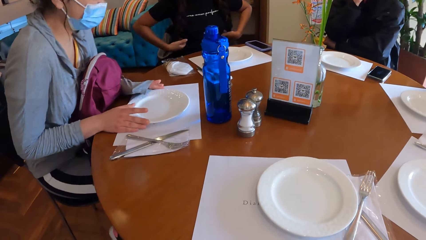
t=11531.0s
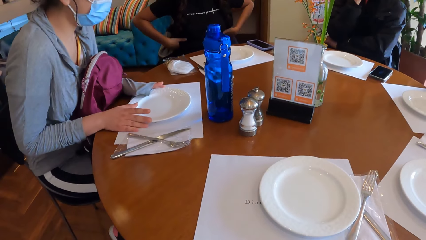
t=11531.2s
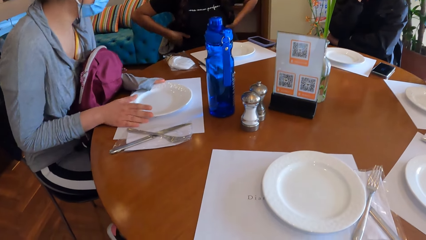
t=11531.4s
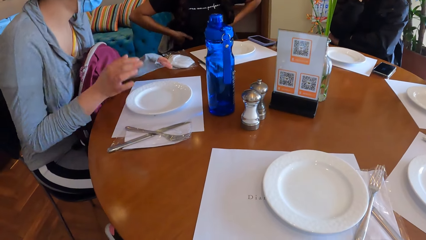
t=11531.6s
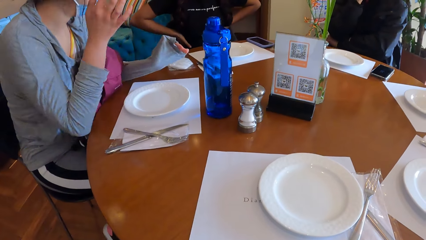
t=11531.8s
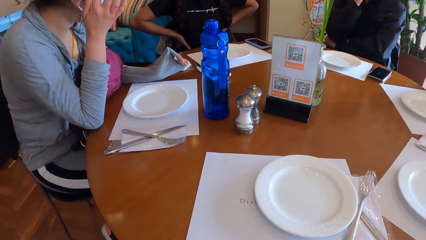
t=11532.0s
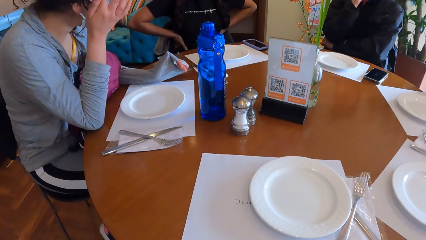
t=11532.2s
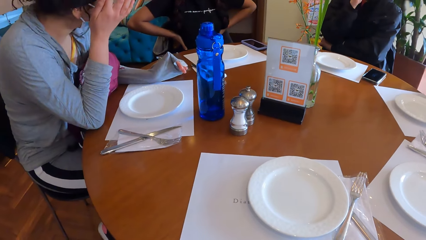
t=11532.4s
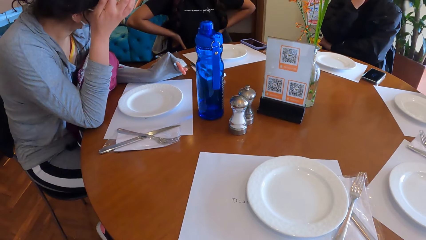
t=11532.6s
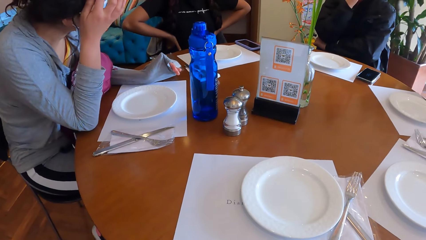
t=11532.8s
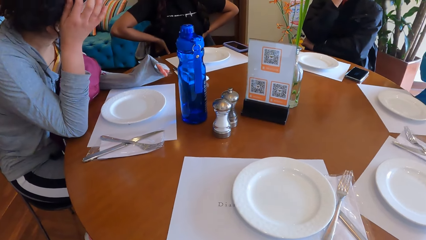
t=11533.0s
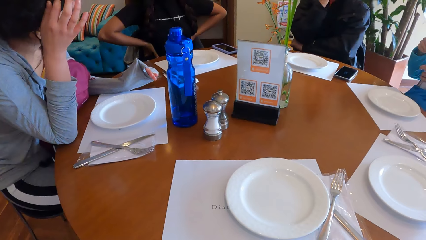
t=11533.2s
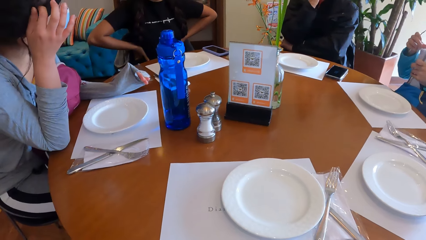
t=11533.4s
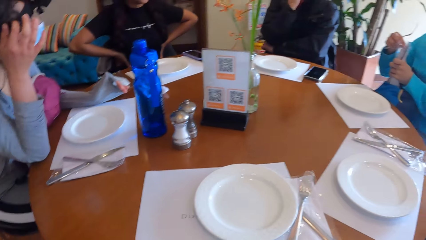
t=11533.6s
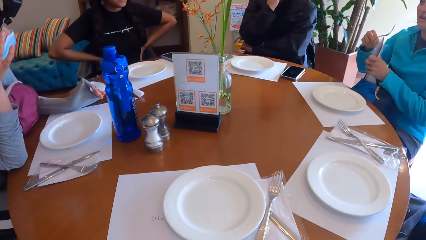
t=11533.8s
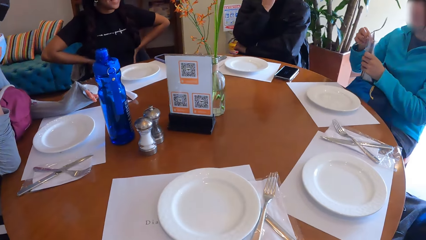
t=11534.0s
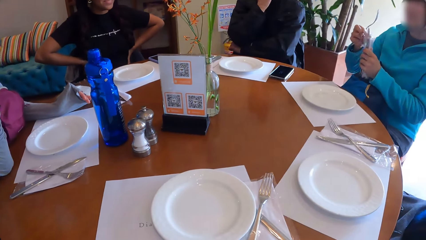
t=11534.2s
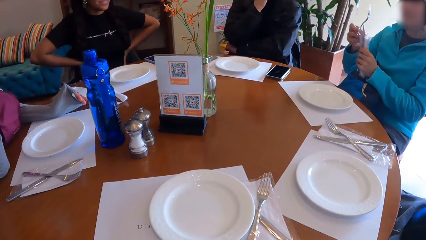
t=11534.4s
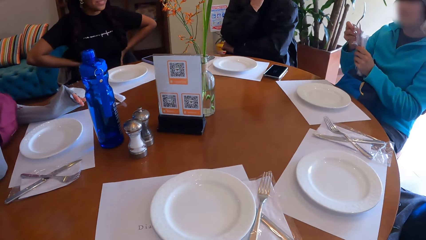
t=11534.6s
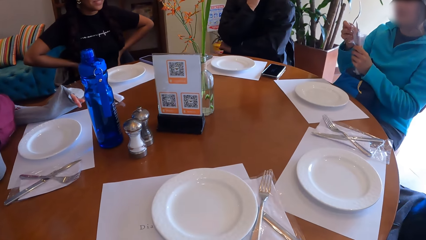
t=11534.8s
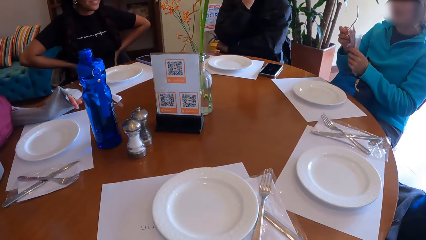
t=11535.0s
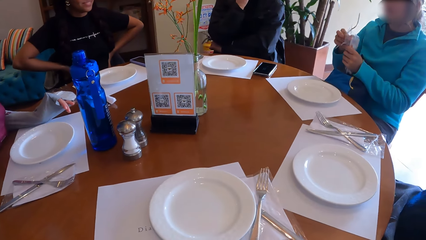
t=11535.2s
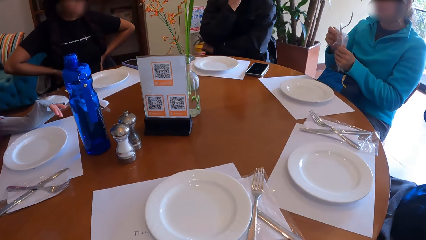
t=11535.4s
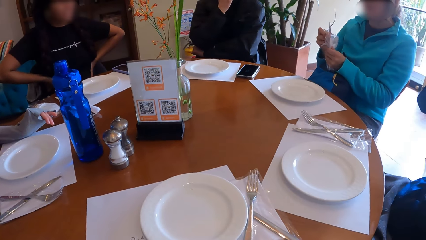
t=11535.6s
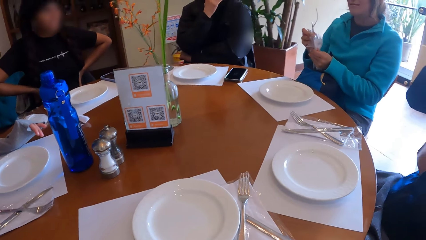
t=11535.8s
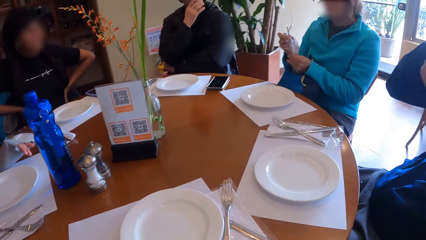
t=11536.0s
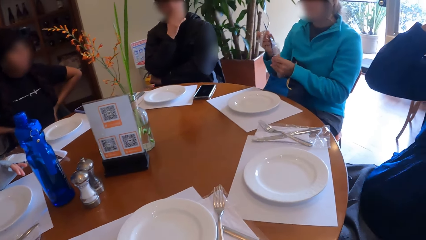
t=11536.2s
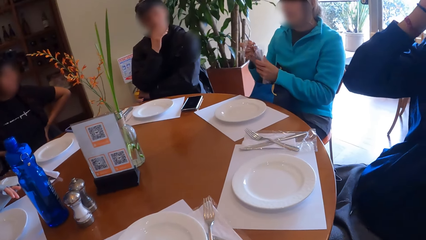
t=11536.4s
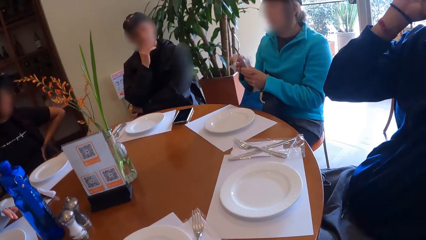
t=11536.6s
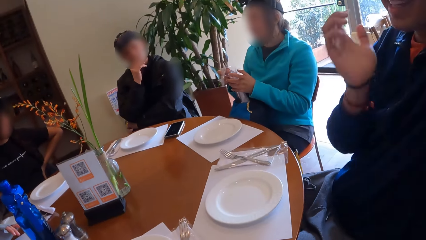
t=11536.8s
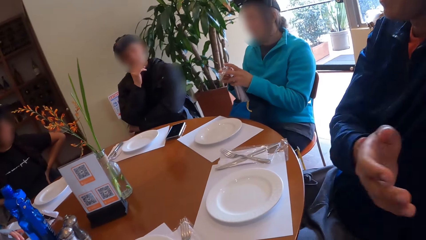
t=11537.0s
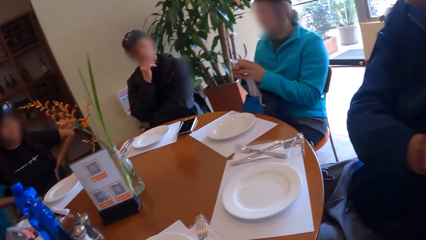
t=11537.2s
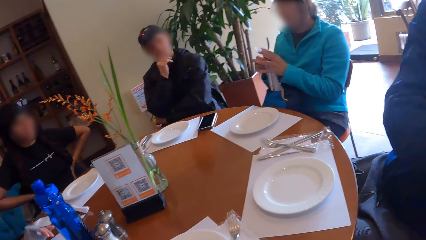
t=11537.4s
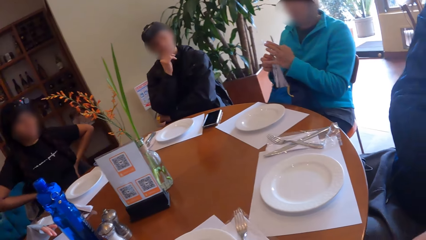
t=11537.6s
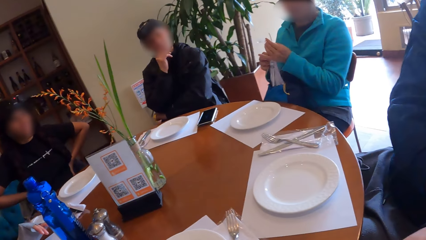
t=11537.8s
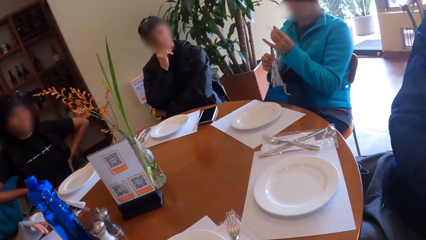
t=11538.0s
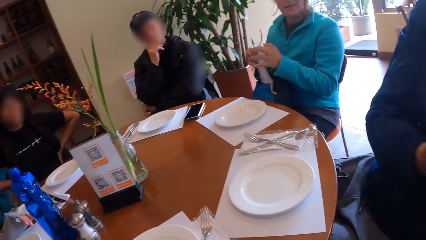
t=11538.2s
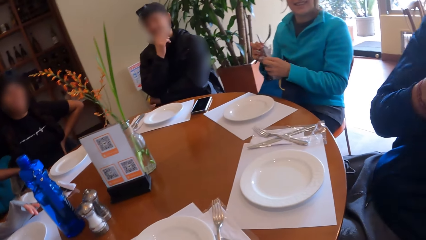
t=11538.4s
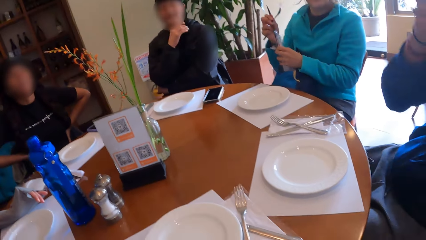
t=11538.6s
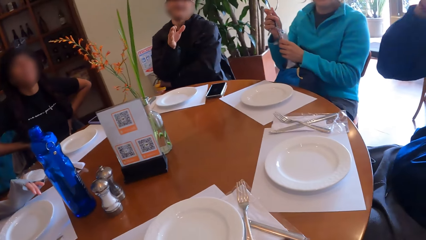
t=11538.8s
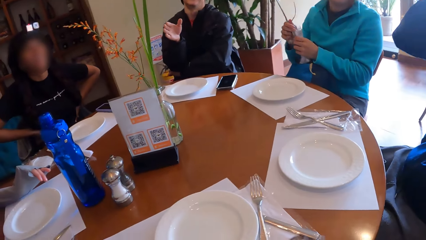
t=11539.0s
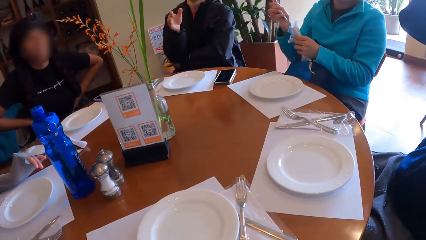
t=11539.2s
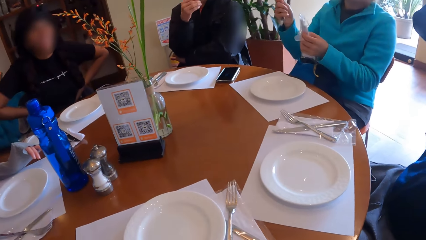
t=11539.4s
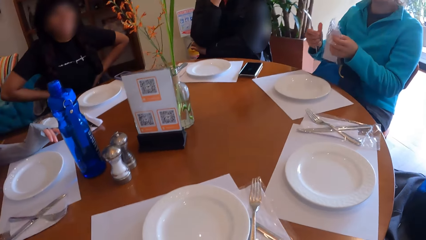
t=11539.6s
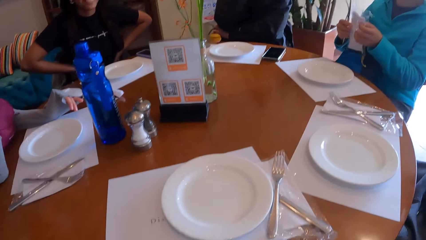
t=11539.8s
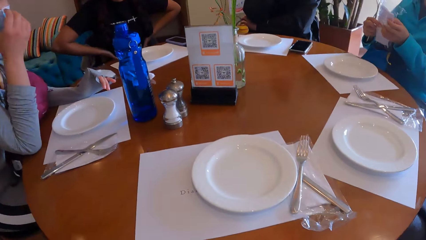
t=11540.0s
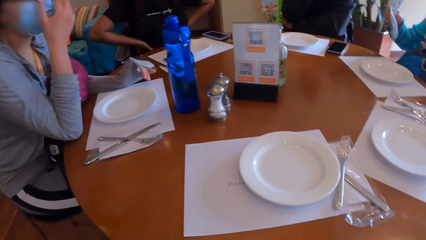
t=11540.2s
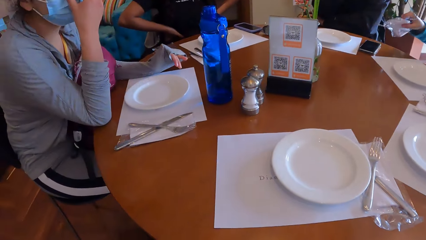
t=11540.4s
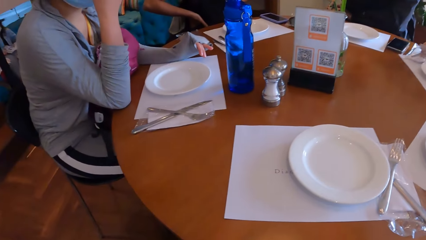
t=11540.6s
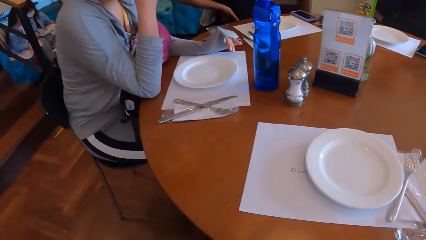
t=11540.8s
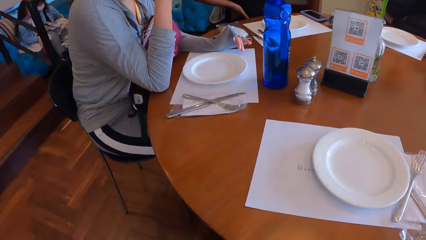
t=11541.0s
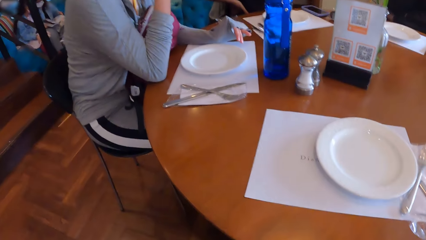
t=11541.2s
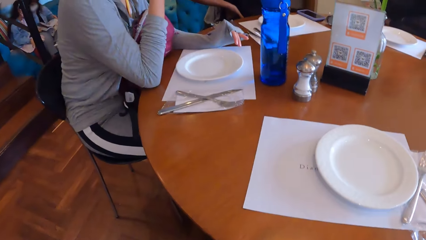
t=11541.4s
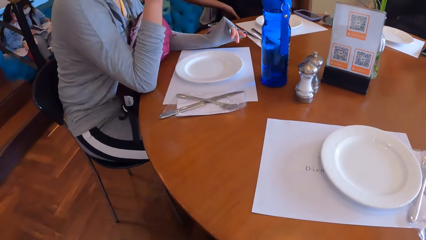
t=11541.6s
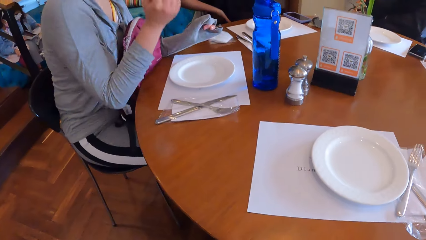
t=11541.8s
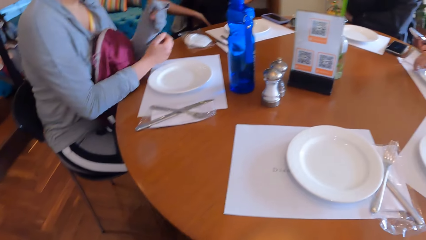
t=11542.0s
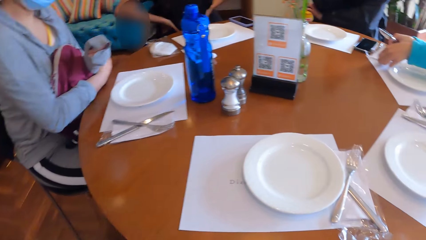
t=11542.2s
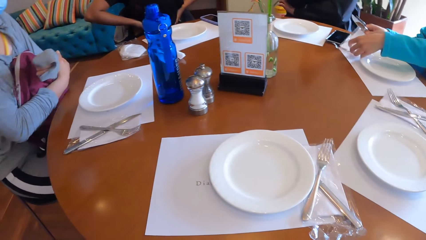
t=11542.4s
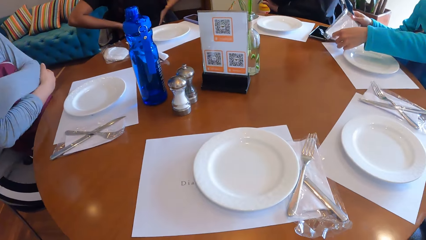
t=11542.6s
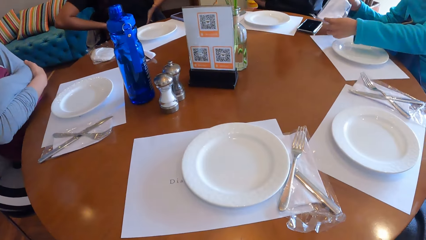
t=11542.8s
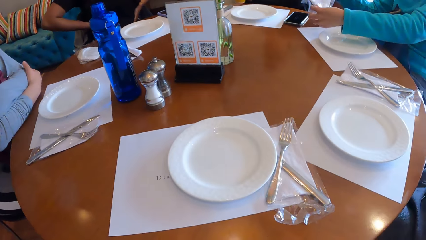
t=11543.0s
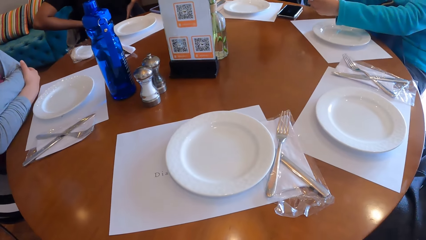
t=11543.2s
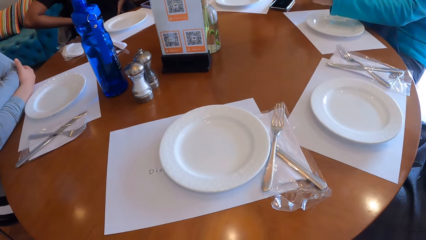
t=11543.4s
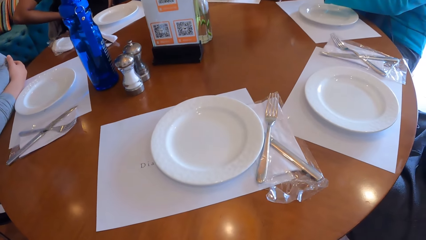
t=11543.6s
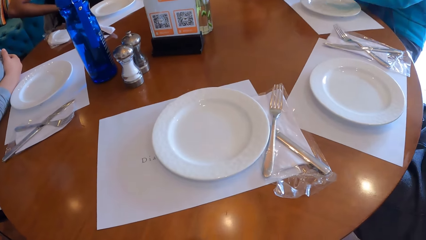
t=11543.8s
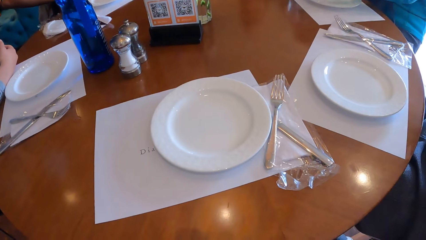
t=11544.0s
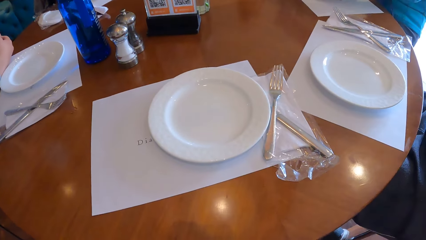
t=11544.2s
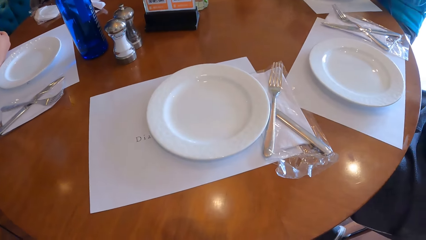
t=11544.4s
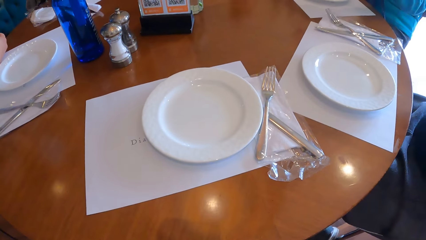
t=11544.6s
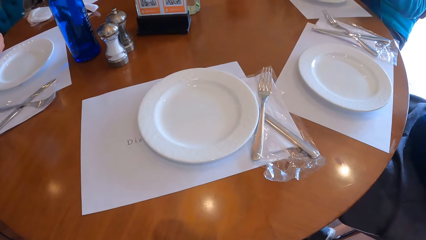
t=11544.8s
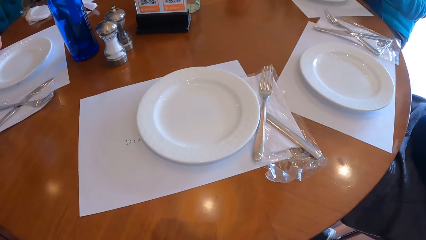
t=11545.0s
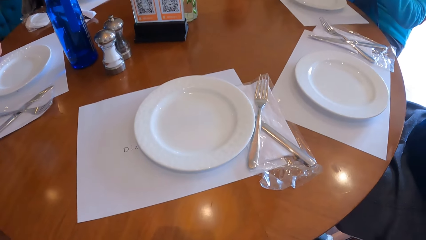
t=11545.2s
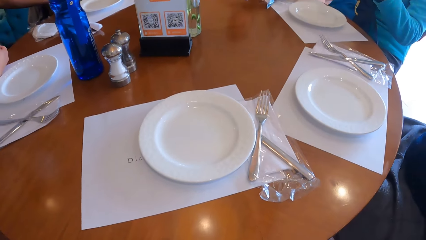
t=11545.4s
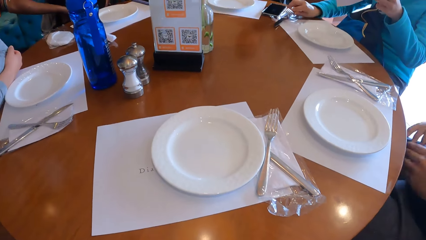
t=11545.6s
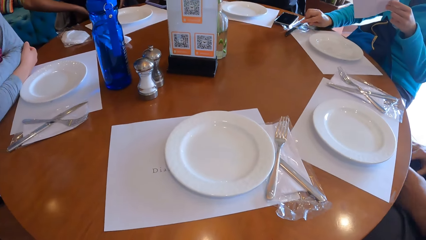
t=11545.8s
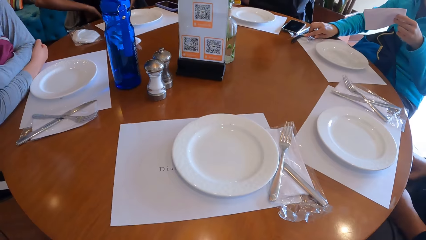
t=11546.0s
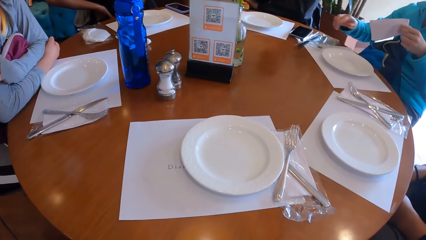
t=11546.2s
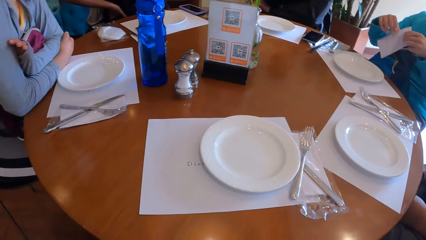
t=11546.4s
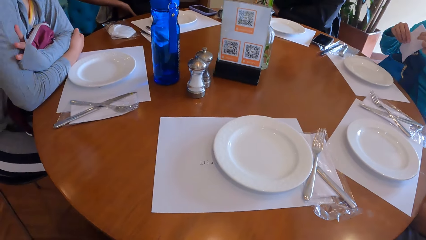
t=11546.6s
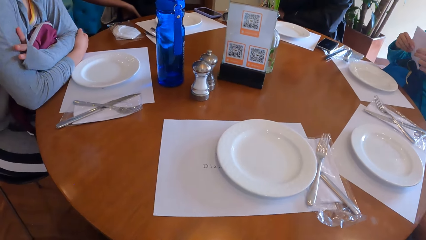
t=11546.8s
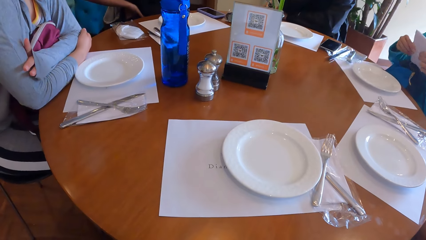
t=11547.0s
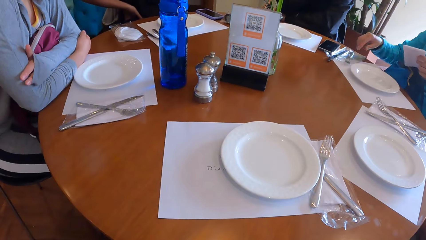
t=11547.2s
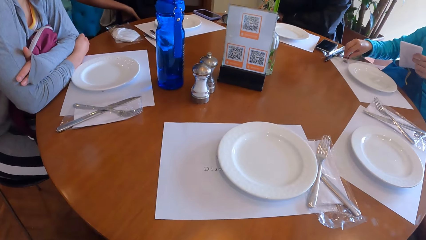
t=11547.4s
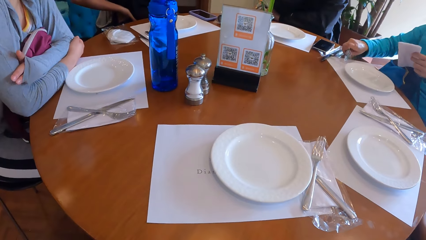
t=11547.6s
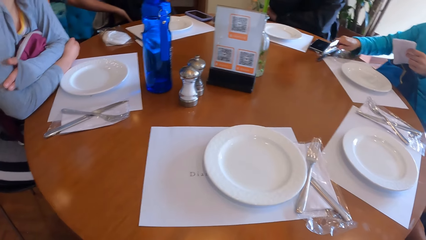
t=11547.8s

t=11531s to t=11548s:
A woman touches the plate on the table with both hands. A person holds her waist. The woman touches the hair. Another woman removes the cutlery from the nylon with her left hand. Another person touches the camera and gestures. A third person holds the chin and gestures. The second woman drops the cutlery nylon on the table with her left hand. The first woman touches the facemask. The second woman carries the cutlery nylon from the table with both hands. The first woman crosses hands. The second woman drops the cutlery on the table with her left hand. The second woman holds serviettes. The second person puts hands on the laps. The second woman holds the serviettes well. The camera wearer looks around.
